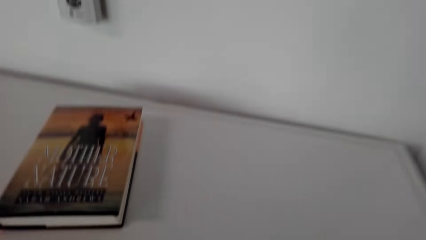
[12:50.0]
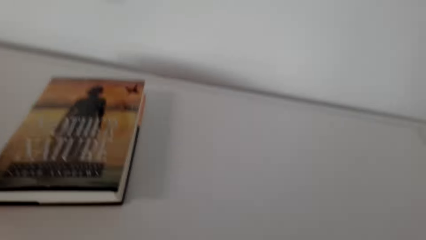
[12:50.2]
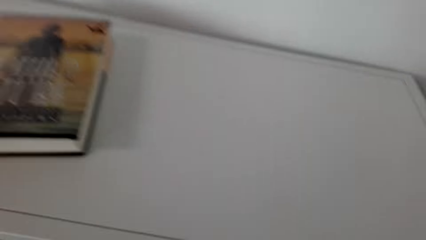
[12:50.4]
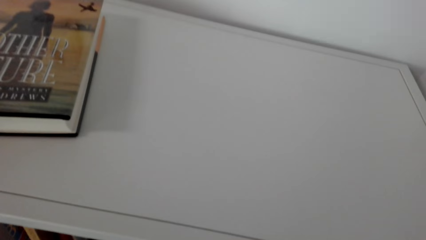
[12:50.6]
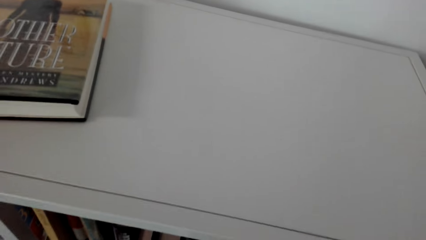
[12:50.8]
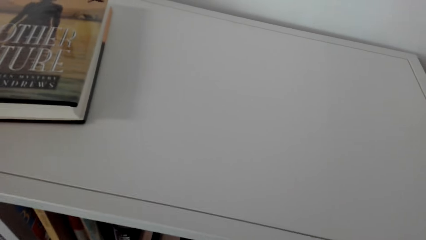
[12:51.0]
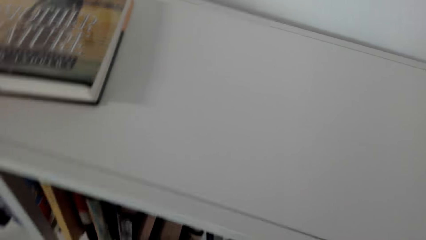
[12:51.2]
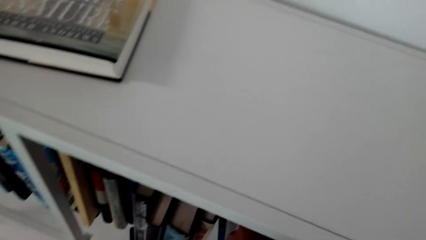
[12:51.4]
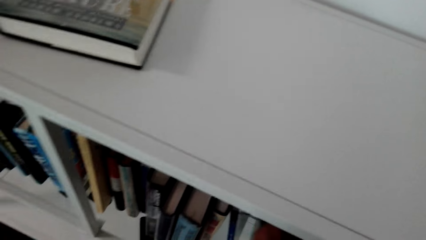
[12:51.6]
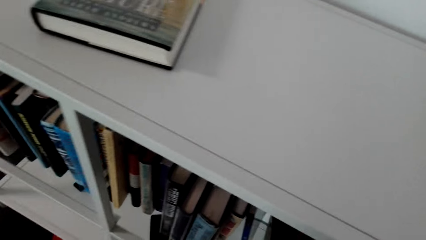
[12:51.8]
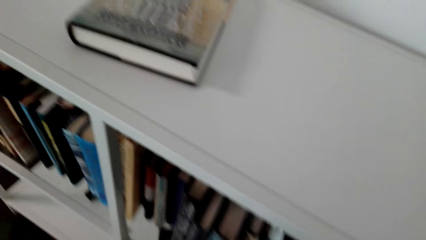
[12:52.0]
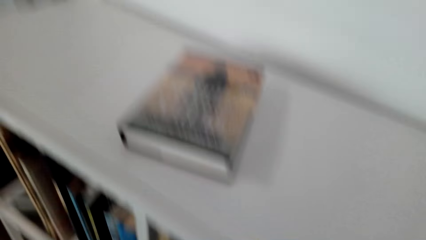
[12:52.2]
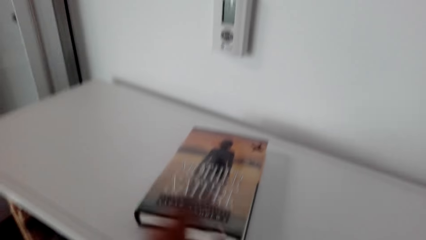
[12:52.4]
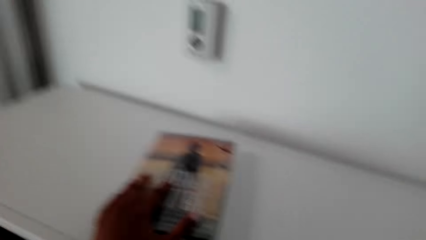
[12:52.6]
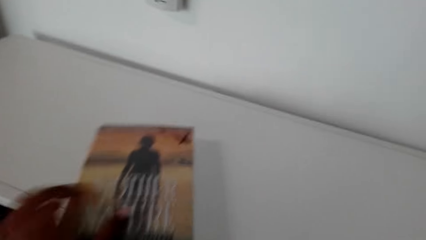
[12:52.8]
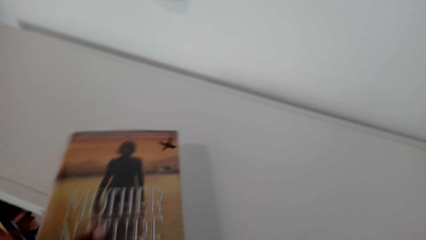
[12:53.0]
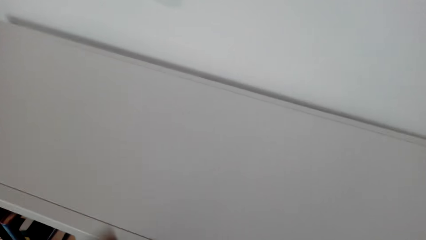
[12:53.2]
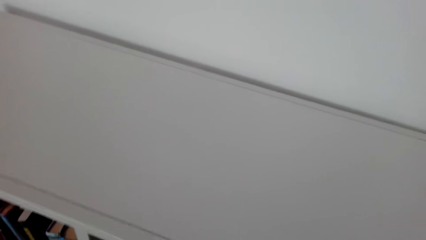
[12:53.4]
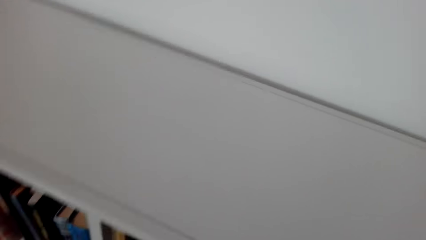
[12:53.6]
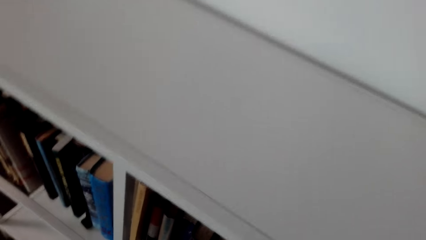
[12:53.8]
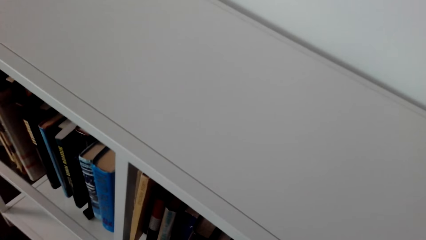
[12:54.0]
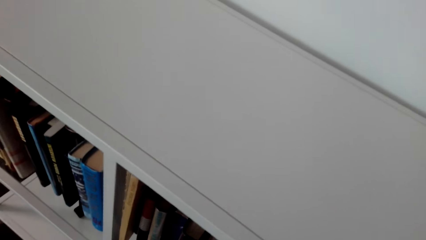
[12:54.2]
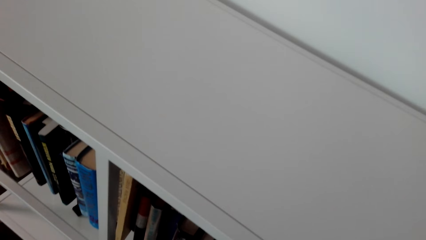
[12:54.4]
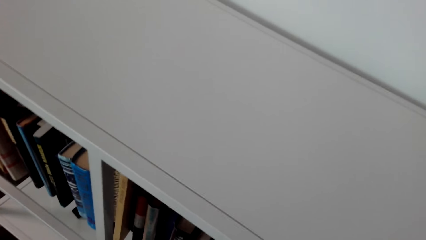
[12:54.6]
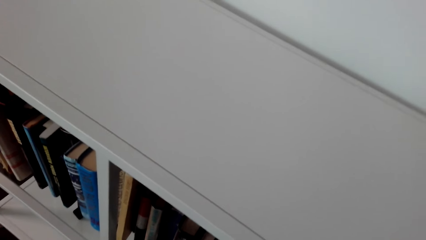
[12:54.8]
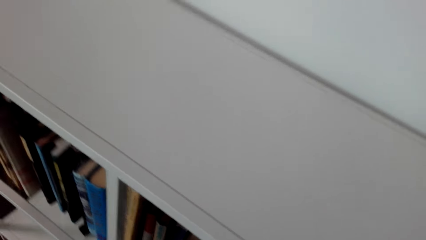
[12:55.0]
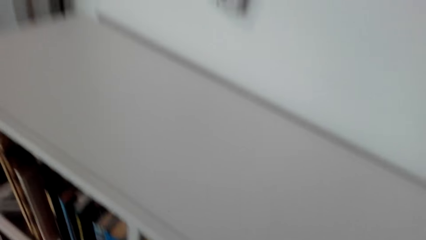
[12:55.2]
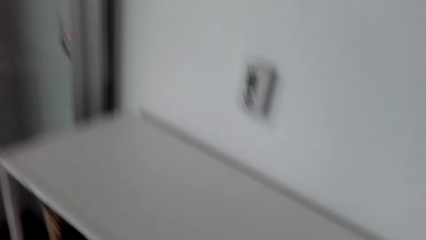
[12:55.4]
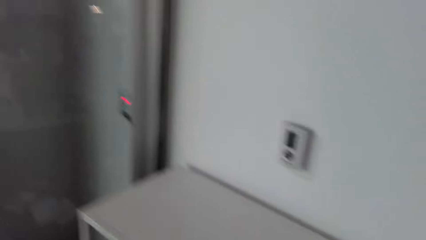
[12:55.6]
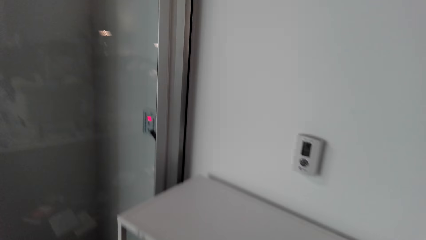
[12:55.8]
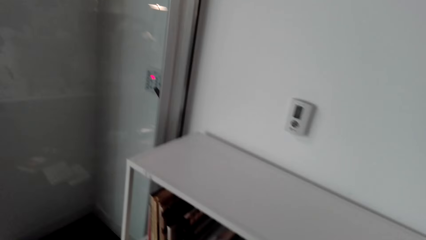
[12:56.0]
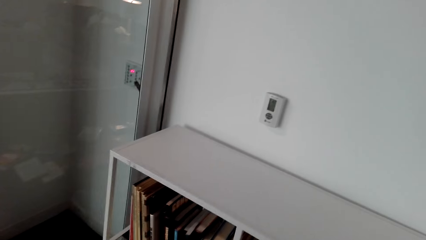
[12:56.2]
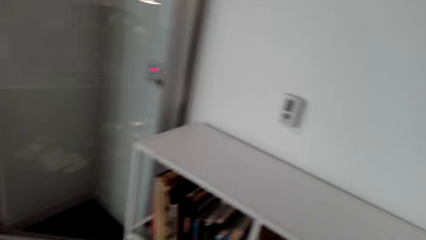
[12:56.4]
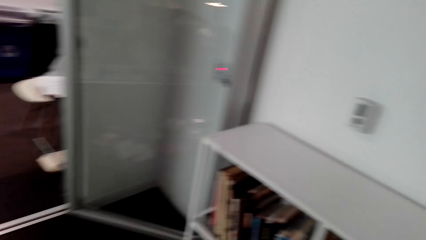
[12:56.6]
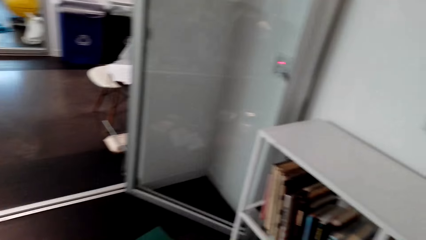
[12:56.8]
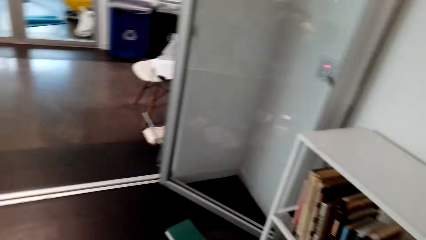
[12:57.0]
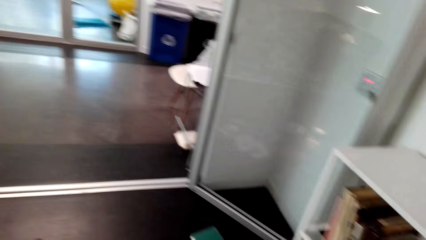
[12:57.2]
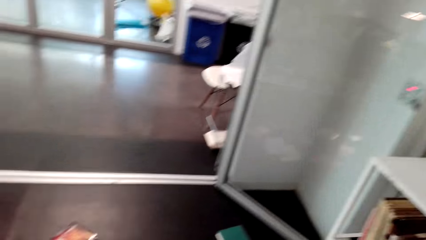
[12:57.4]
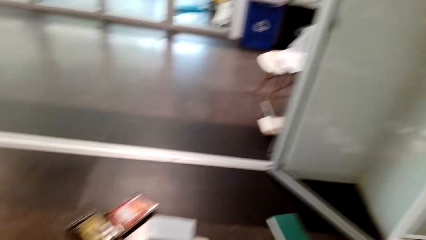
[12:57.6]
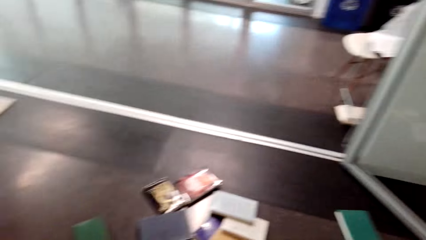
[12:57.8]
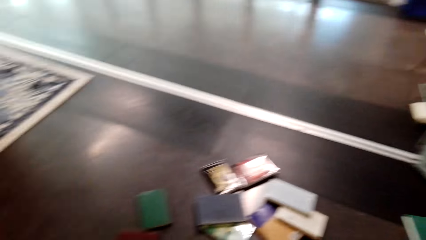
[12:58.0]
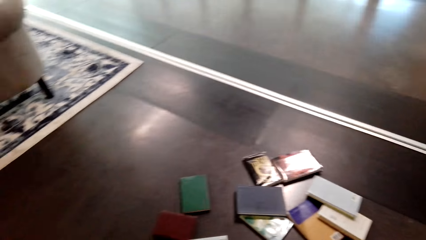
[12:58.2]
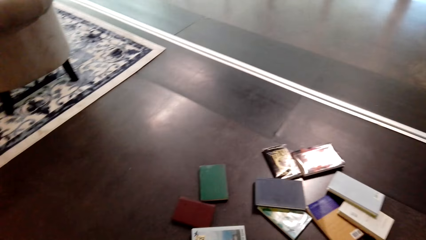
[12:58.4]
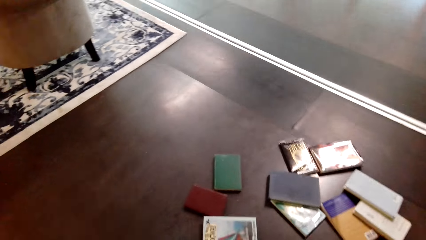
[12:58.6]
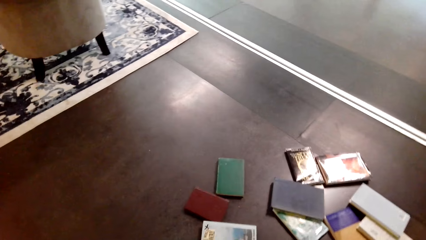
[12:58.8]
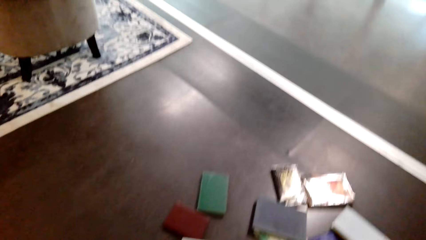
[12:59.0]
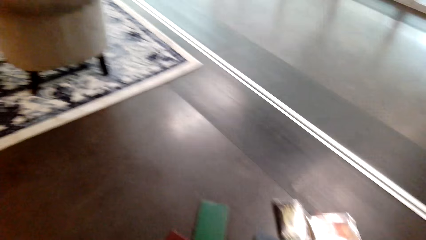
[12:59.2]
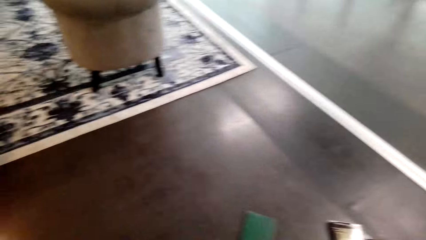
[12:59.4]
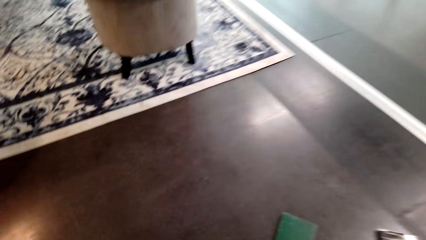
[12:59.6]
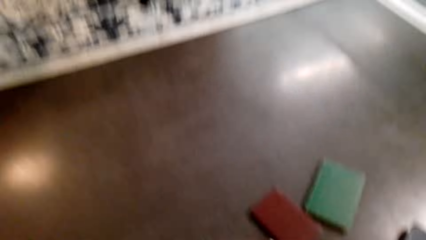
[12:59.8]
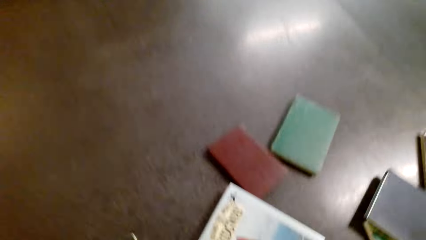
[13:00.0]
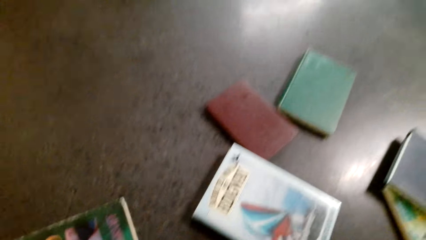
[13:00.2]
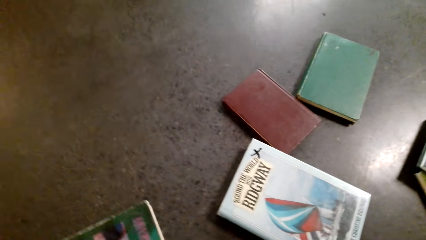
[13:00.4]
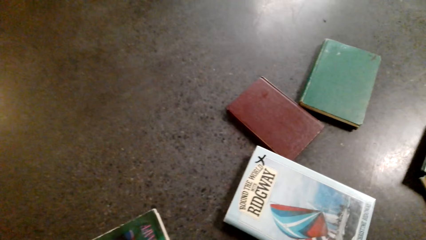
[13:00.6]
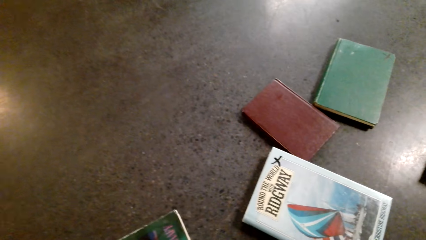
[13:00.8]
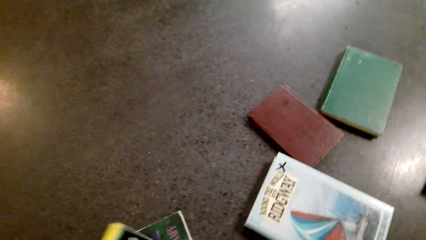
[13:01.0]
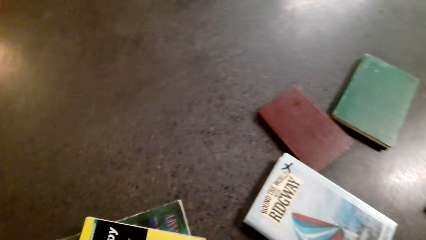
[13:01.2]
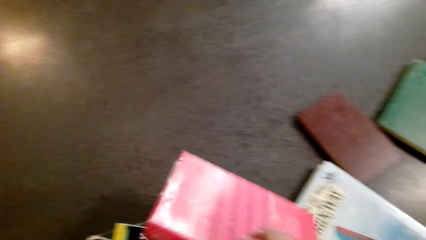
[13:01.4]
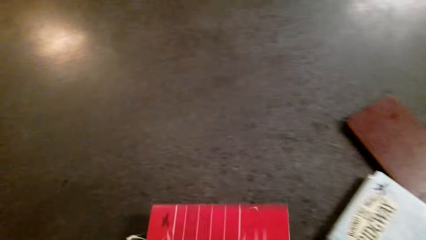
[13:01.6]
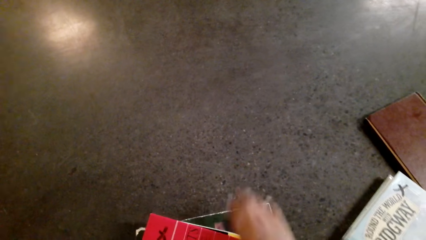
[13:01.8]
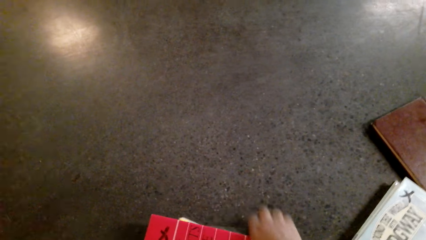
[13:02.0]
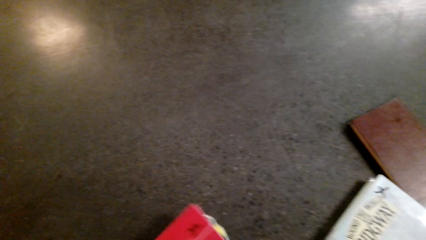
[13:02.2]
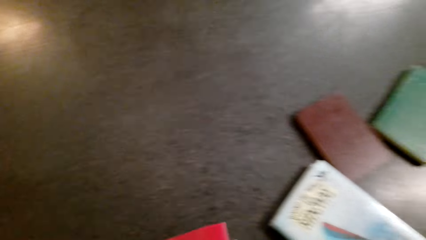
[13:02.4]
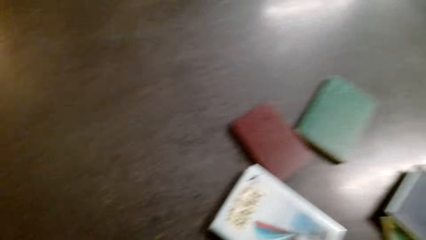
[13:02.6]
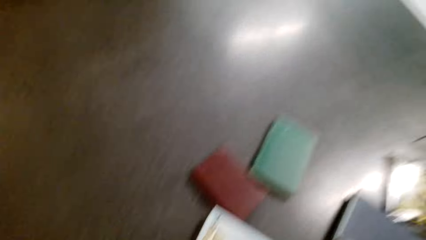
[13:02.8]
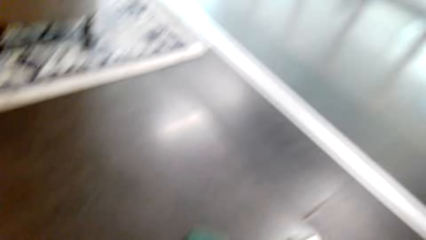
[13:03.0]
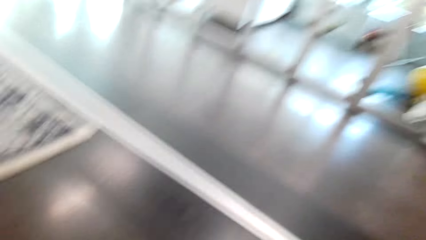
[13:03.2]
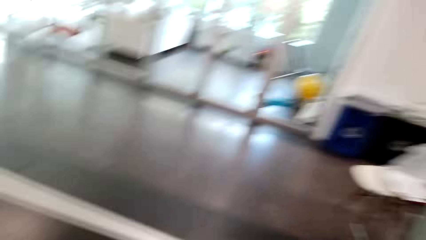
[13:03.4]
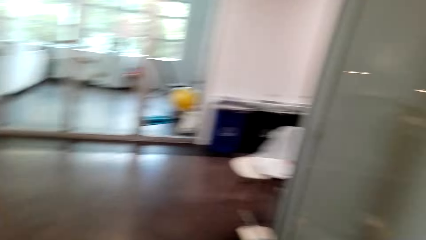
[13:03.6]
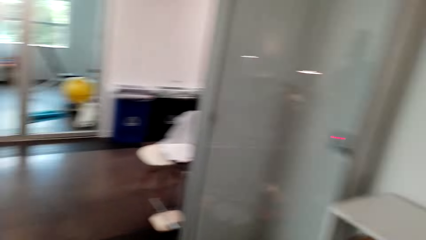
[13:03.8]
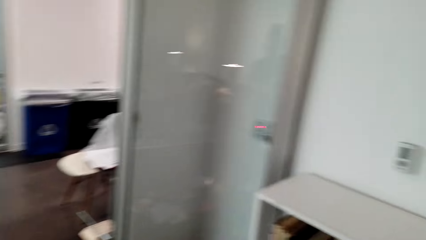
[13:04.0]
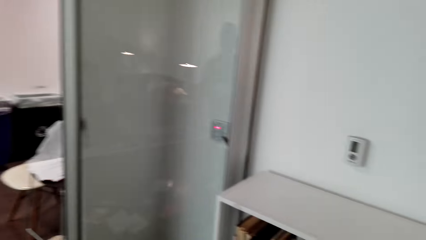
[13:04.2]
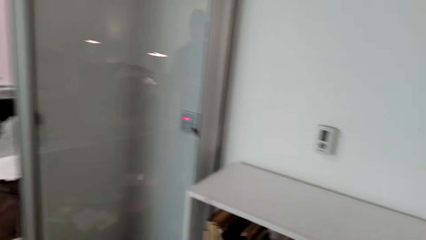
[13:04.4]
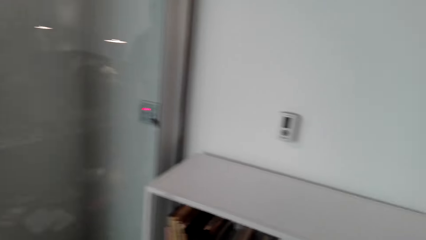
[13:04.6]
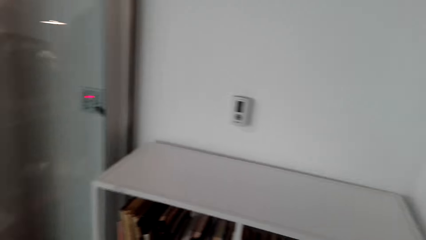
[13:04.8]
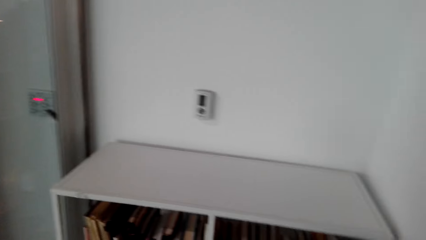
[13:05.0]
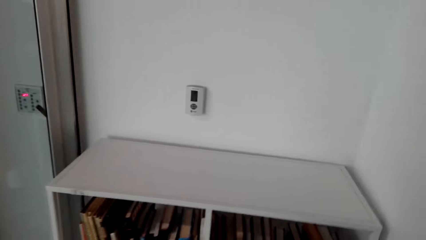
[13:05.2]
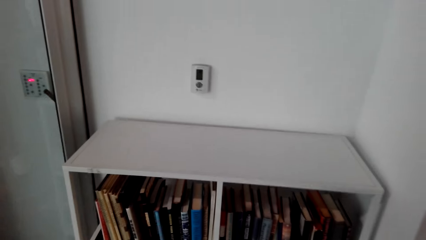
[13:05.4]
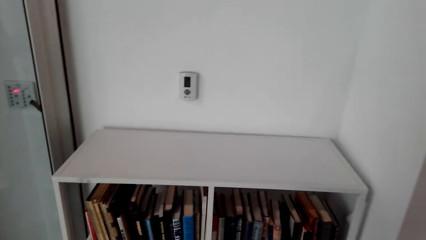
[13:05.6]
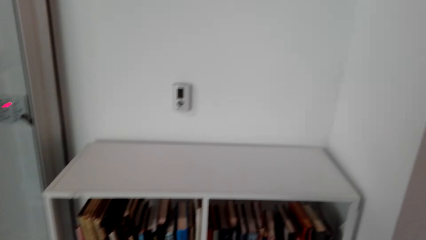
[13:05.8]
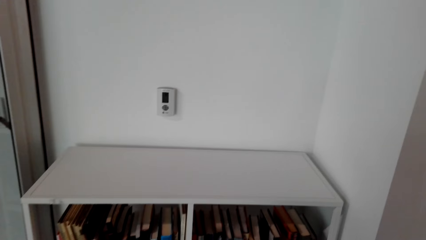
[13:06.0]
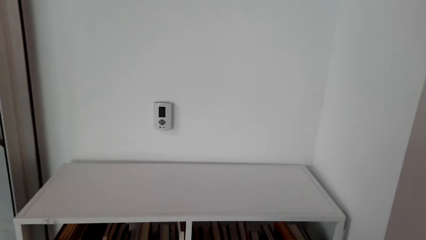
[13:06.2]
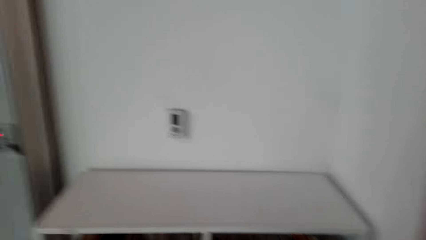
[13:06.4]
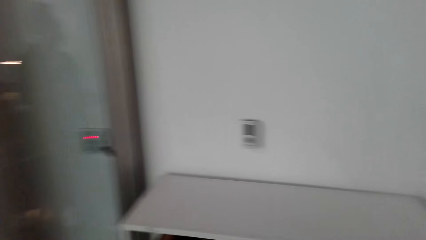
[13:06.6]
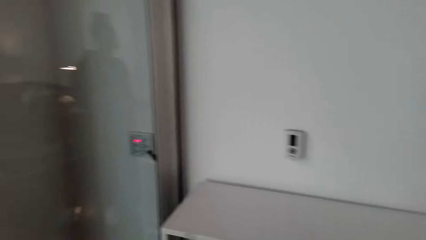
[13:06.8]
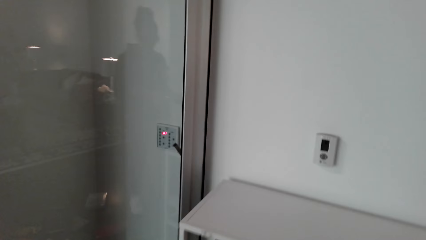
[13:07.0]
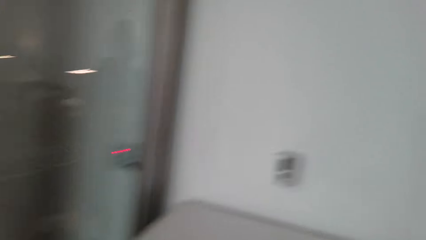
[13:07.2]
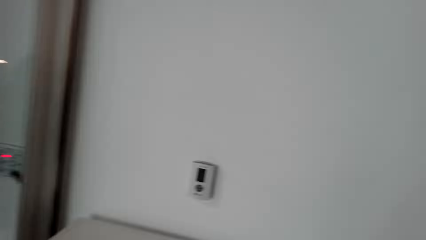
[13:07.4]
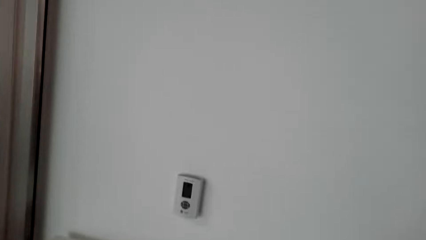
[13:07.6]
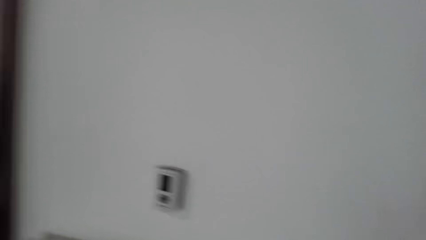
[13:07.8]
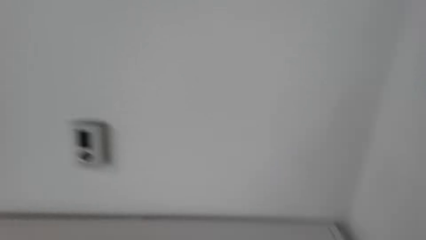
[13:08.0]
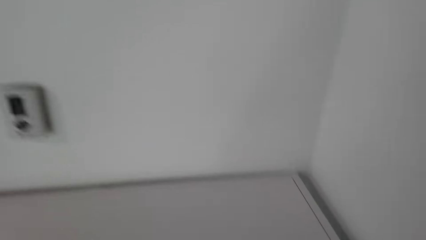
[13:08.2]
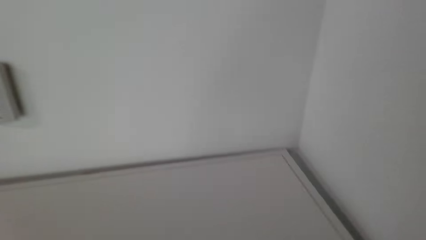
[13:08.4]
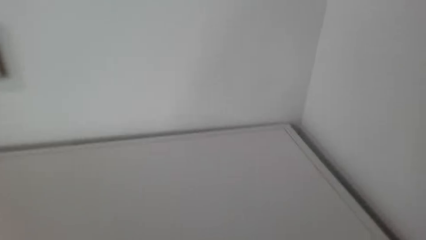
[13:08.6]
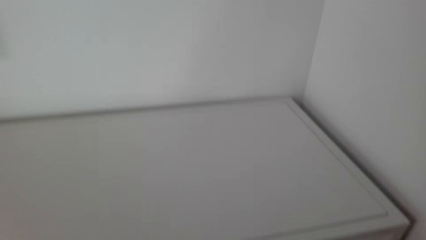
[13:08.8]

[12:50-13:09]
The camera wearer arranges books in the shelf. They pick a book. They arrange books on the shelf. They pick books from the floor. They arrange books on the shelf.
